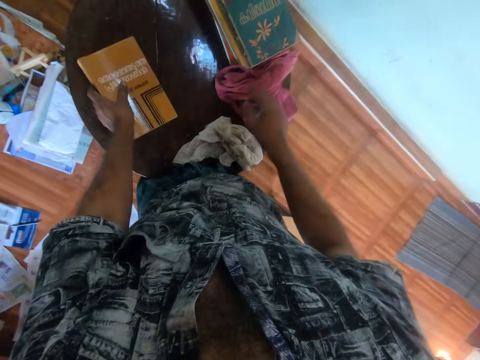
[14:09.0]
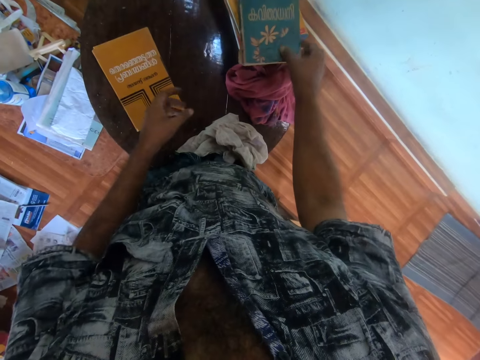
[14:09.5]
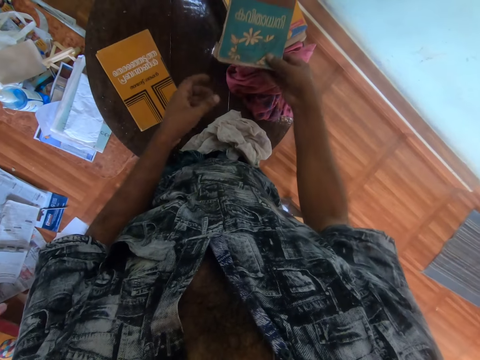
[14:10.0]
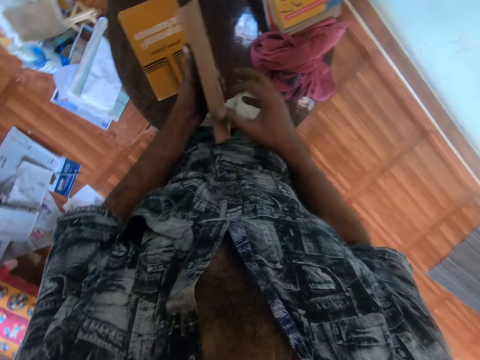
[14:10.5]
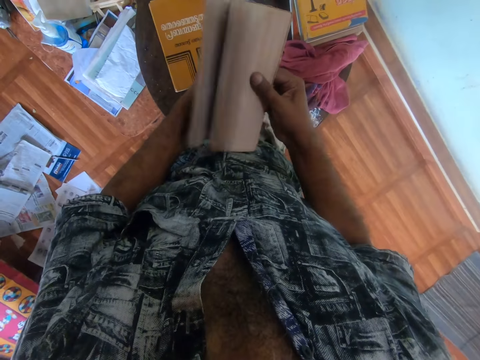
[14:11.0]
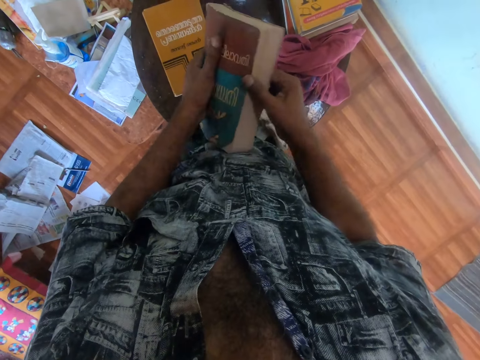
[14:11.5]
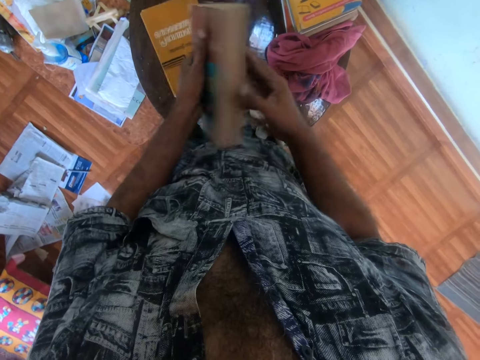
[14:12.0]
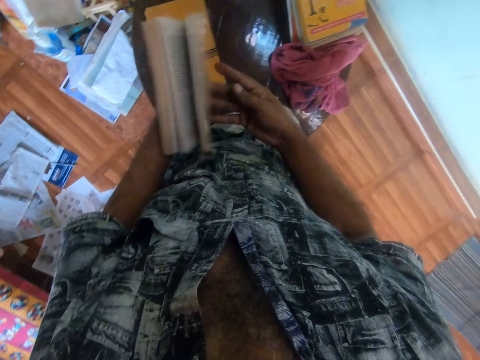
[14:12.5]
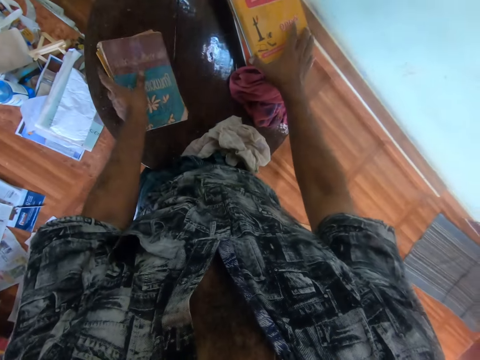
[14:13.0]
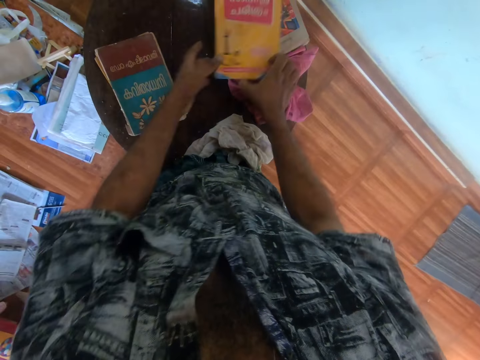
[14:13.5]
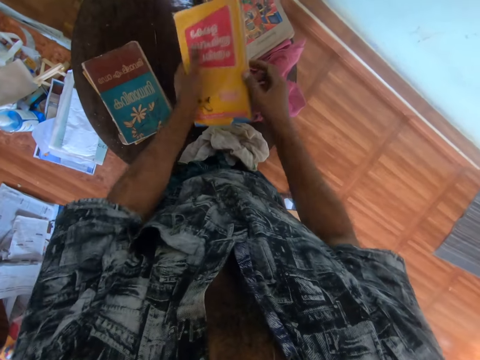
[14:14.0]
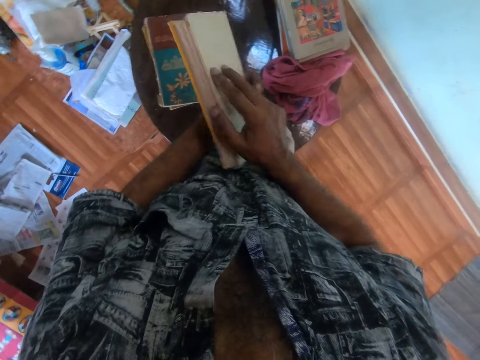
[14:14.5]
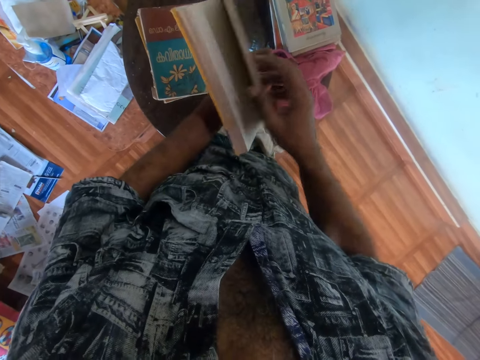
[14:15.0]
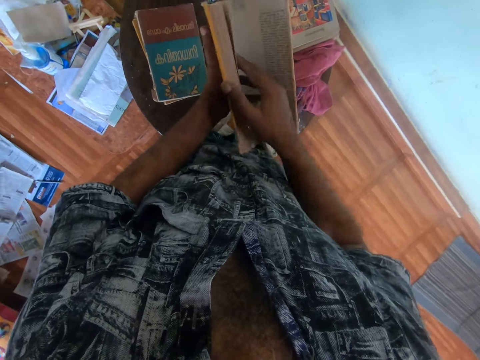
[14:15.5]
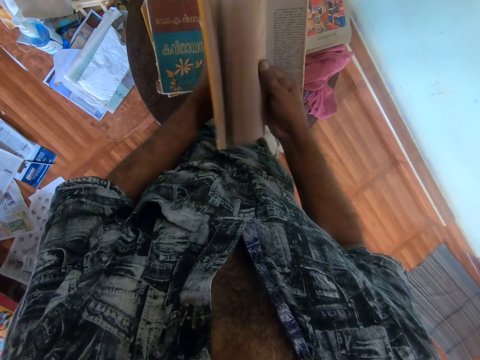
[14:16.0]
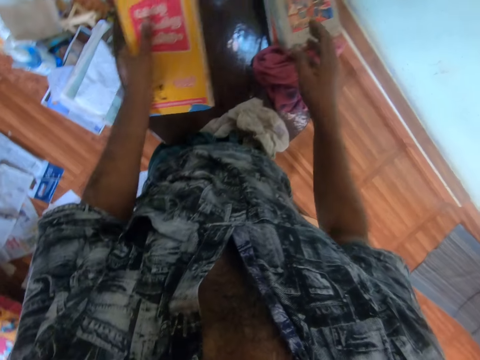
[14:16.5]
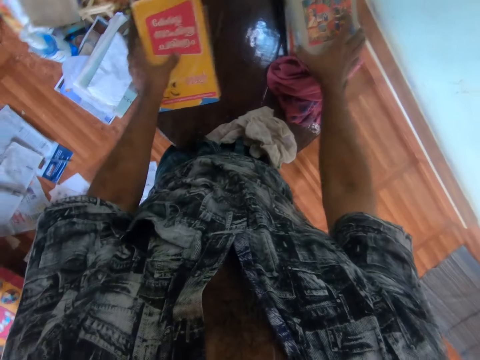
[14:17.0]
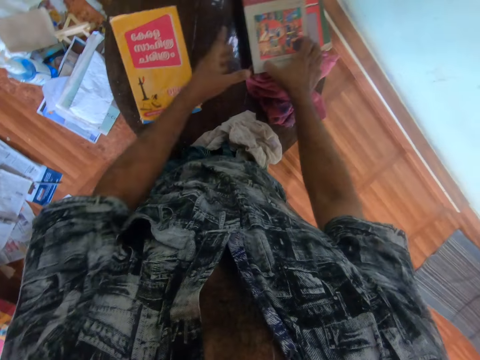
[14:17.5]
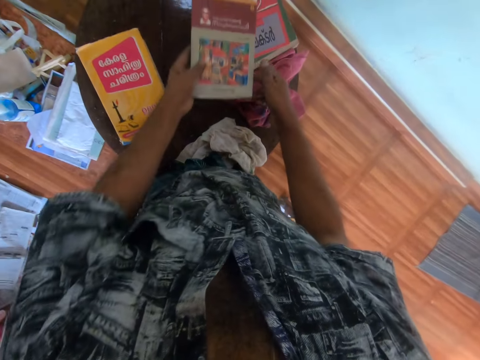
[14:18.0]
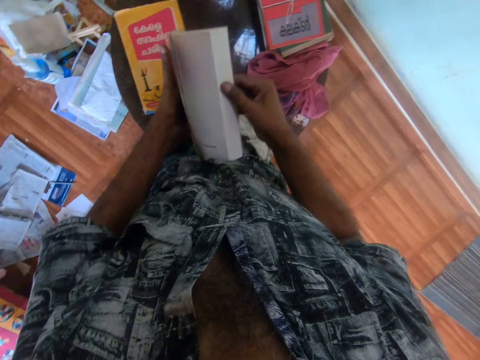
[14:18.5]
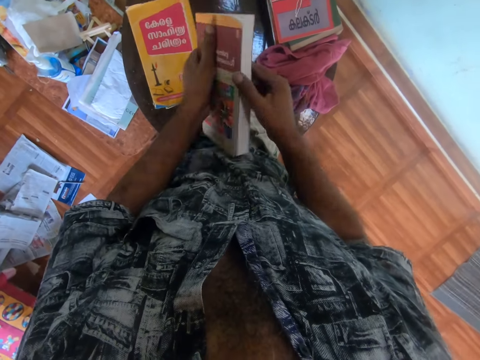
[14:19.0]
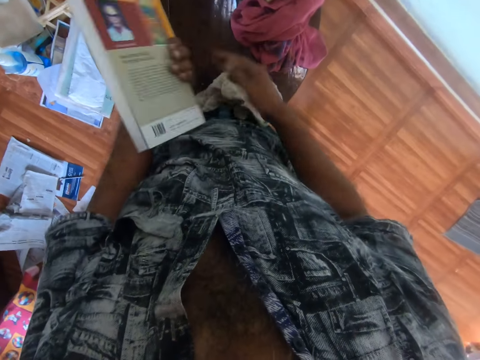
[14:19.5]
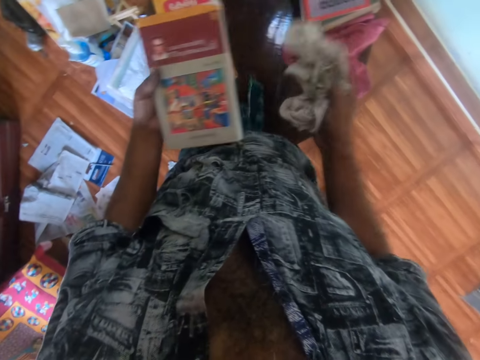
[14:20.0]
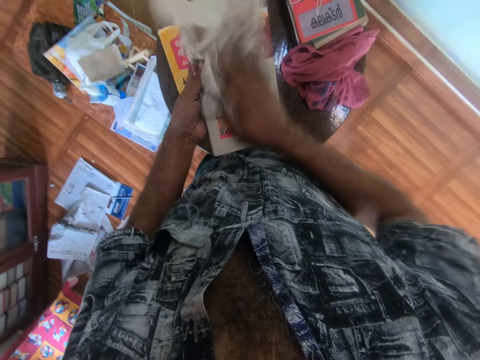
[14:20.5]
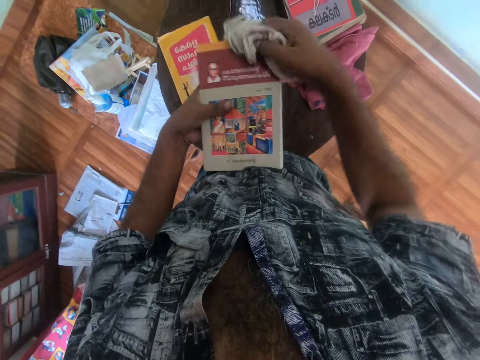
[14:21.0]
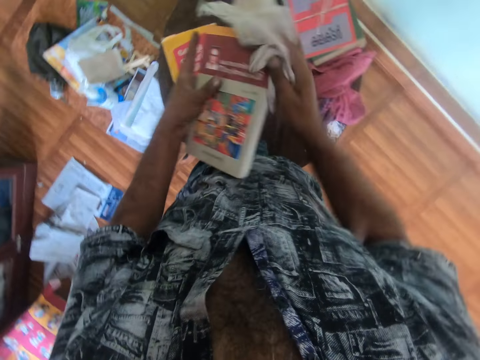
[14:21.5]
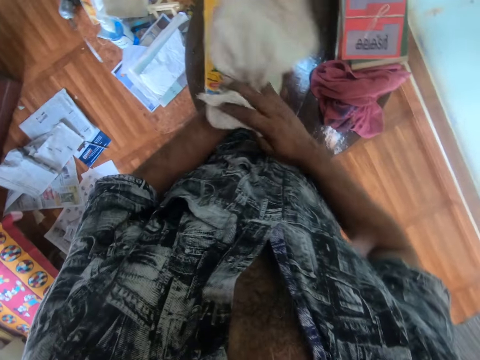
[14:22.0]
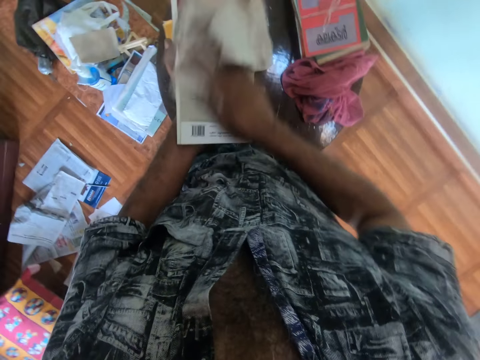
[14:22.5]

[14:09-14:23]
The camera wearer touches the piece of cloth on the table with his right hand. He drops the book on the table with his left hand. He picks the cloth. He picks a book from the table with his right hand. He holds the books with both hands. He flips the pages of the book with his right hand. He drops the book on the table with his left hand. He moves a book on the table with his right hand. He picks the book from the table with both hands. He flips the pages of the book with his right hand. He drops the book on the table with his left hand. He moves a book on the table with his right hand. He picks the book from the table with both hands. He flips the pages of the book with his right hand. He picks the piece of cloth from the table with his right hand. He wipes the book in his left hand with the piece of cloth in his right hand.

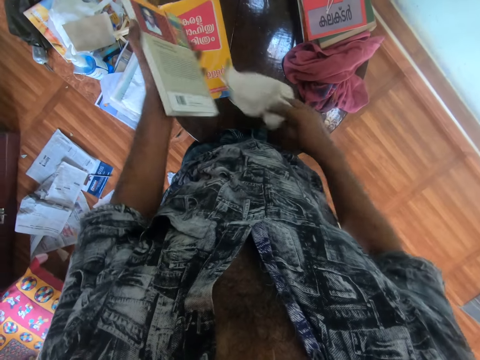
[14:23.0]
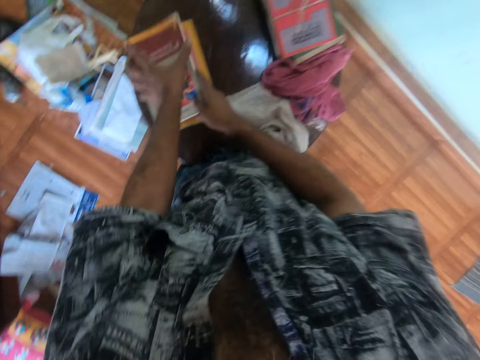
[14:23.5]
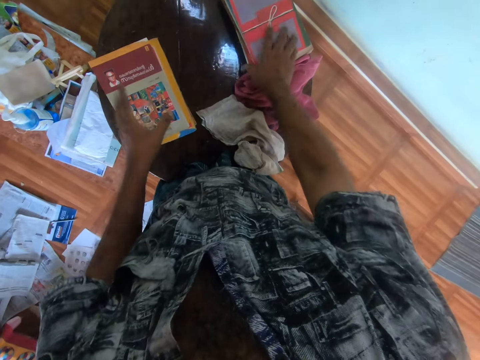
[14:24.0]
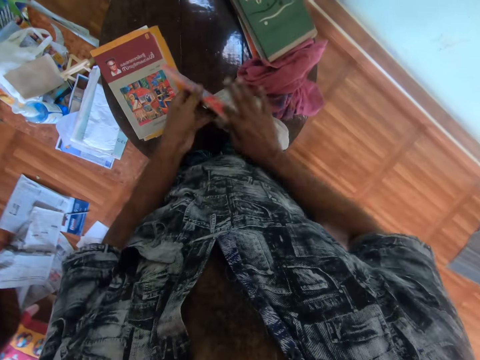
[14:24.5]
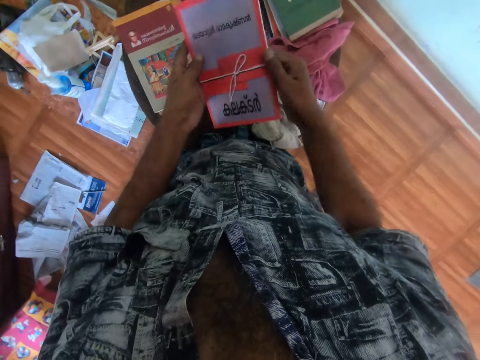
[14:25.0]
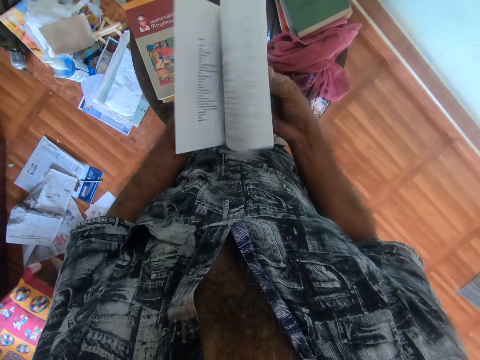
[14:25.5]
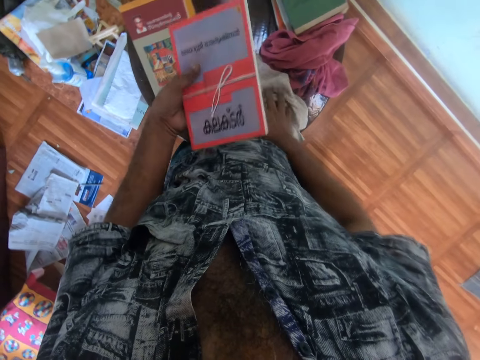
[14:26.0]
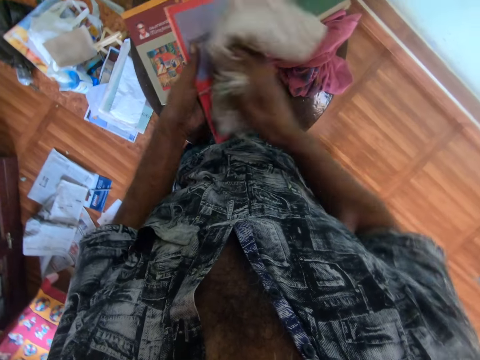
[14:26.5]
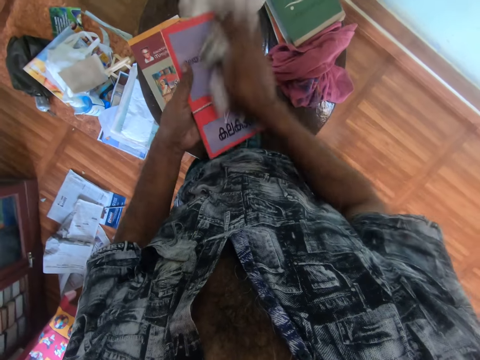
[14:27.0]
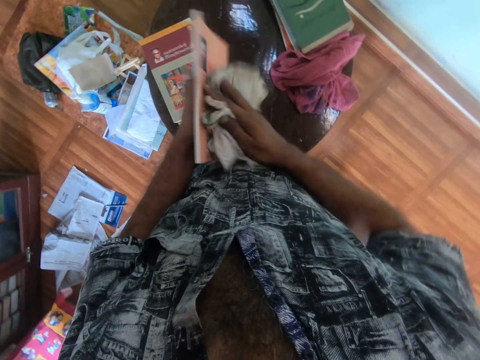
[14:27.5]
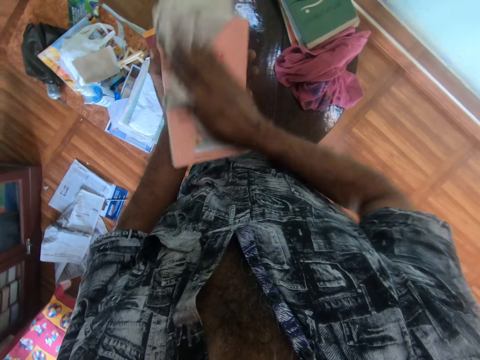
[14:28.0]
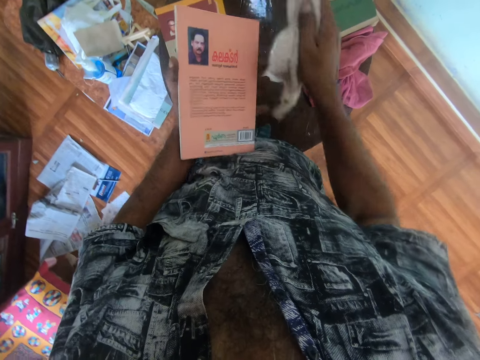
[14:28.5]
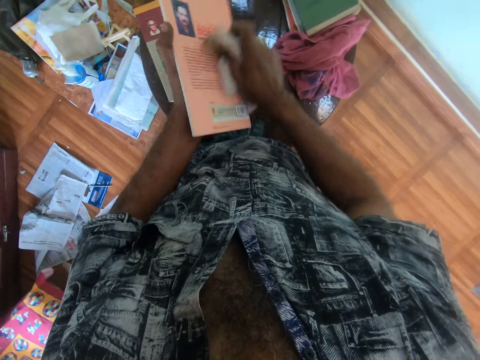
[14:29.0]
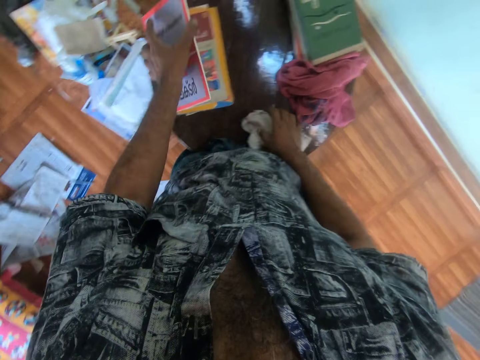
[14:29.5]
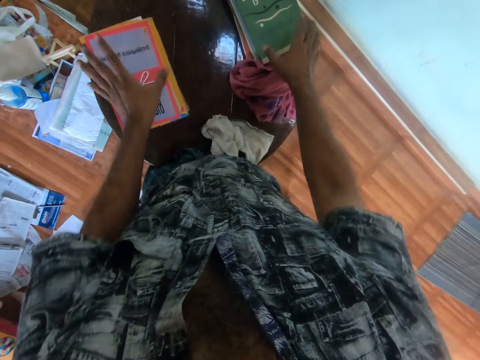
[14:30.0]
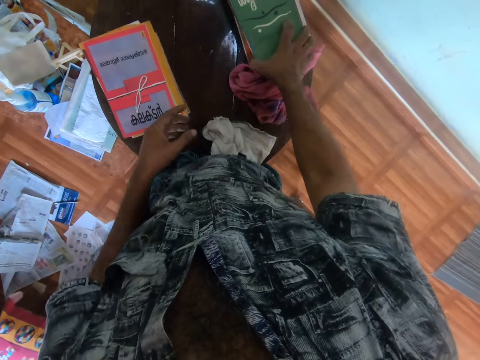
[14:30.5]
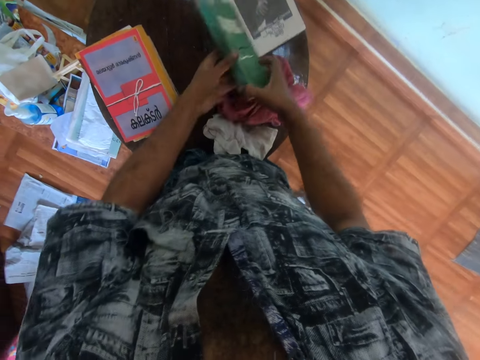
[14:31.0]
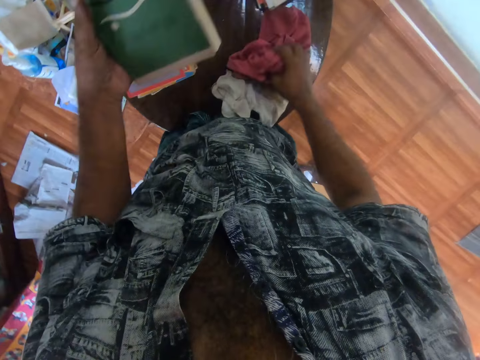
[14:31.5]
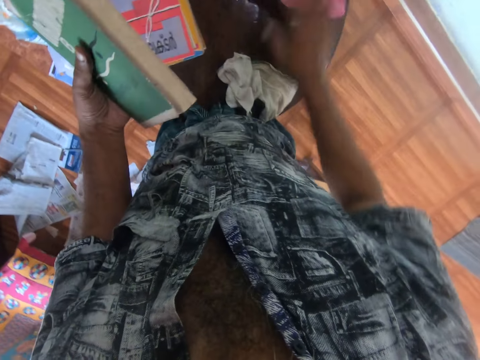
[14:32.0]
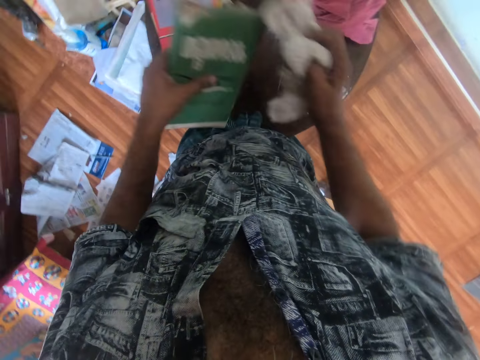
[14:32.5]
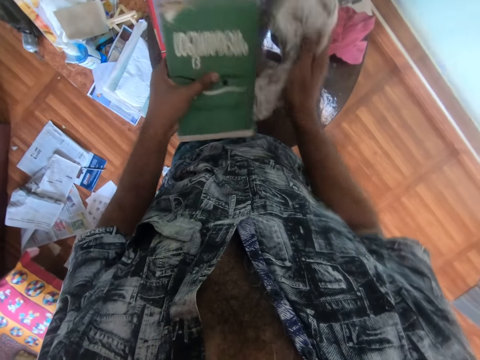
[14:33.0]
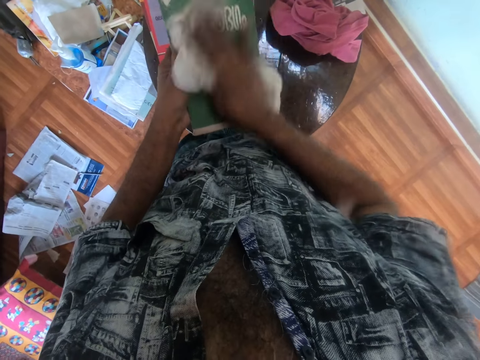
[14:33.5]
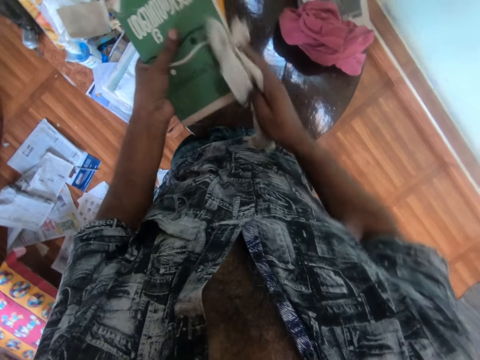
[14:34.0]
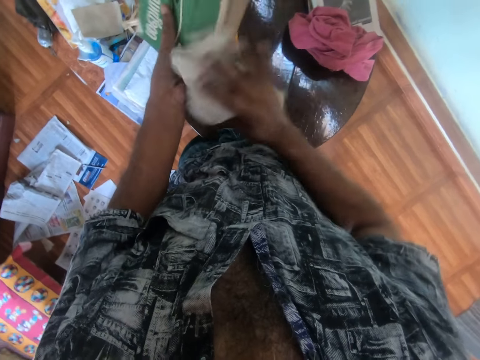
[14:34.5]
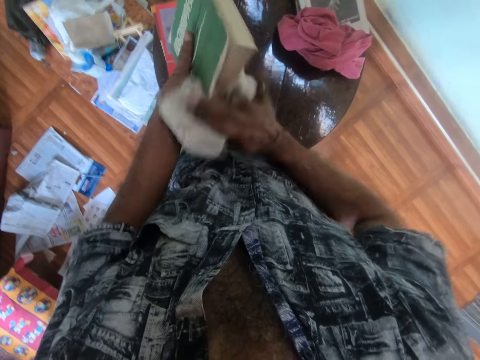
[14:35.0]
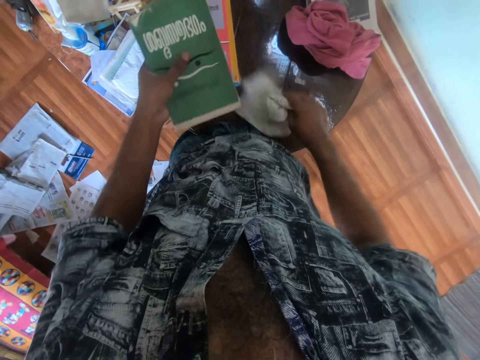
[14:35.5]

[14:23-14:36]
The camera wearer drops the piece of cloth on the table with his right hand. He holds the book with both hands. He drops the book on the table with both hands. He picks a book from the table with his right hand. He holds the book with both hands. He flips the pages of the book with his right hand. He picks the piece of cloth from the table with his right hand. He wipes the book in his left hand with the piece of cloth in his right hand. He drops the piece of cloth on the table with his right hand. He drops the book on the table with his left hand. He picks a book from the table with his right hand. He holds the book with both hands. He moves the piece of cloth on the table with his right hand. He picks the piece of cloth from the table with his right hand. He wipes the book in his left hand with the piece of cloth in his right hand.
